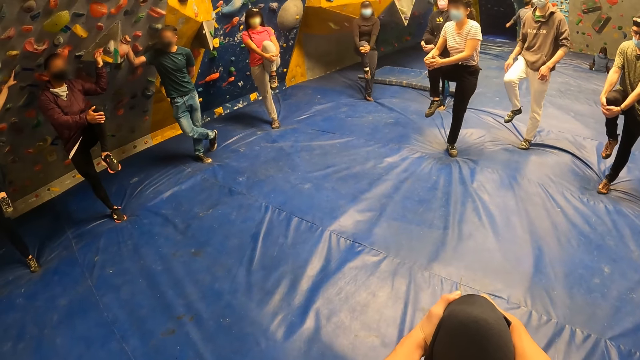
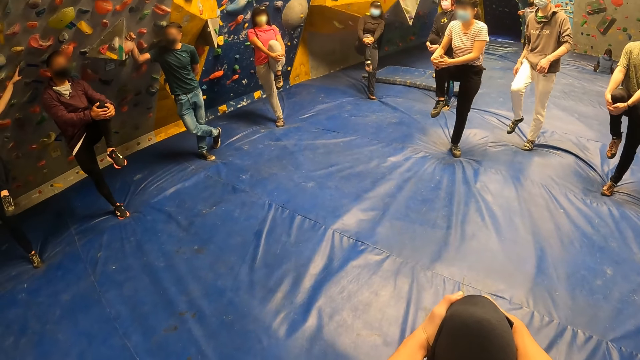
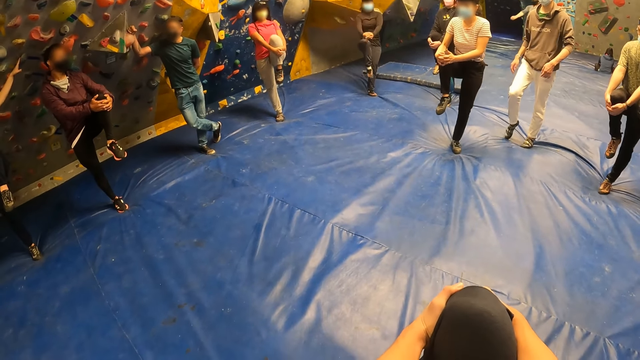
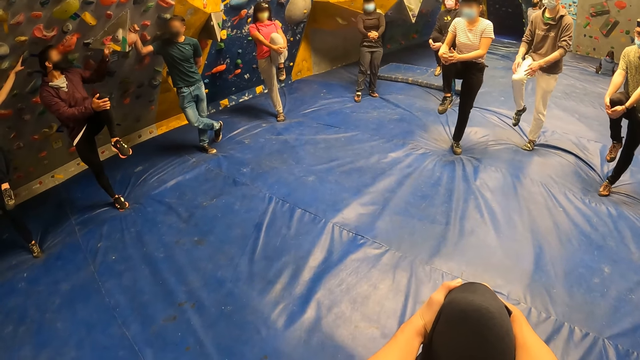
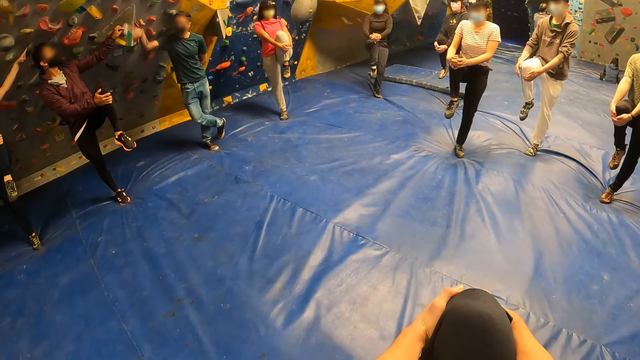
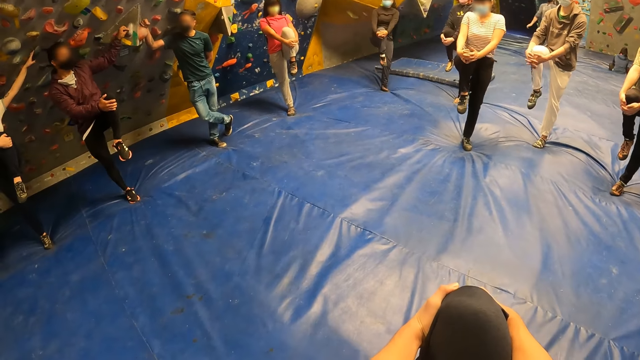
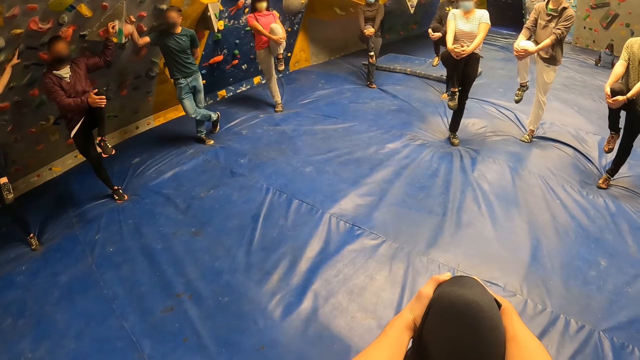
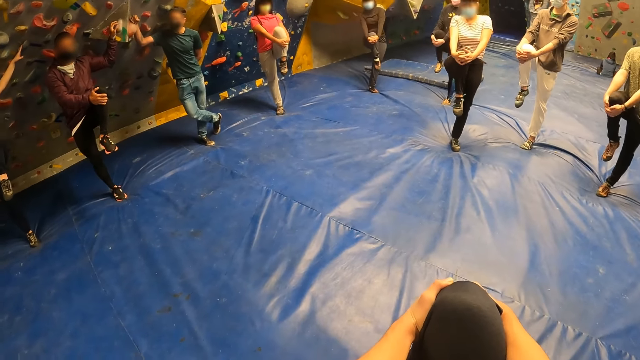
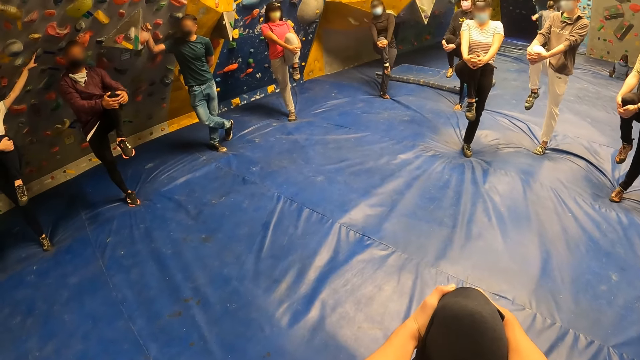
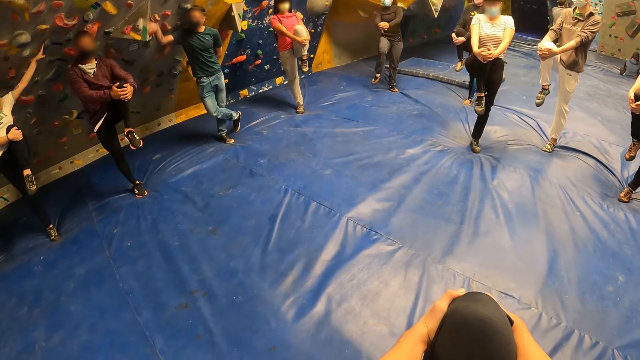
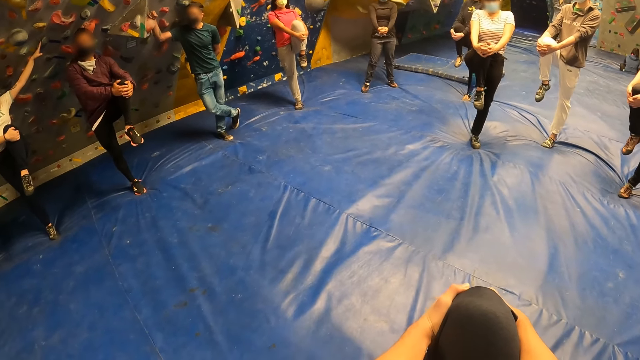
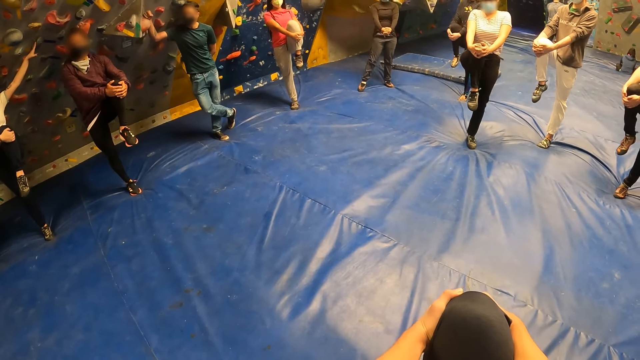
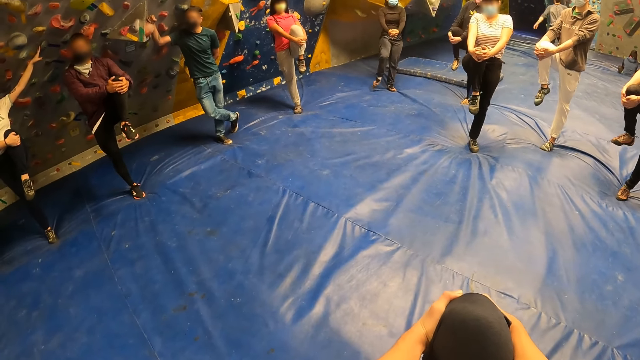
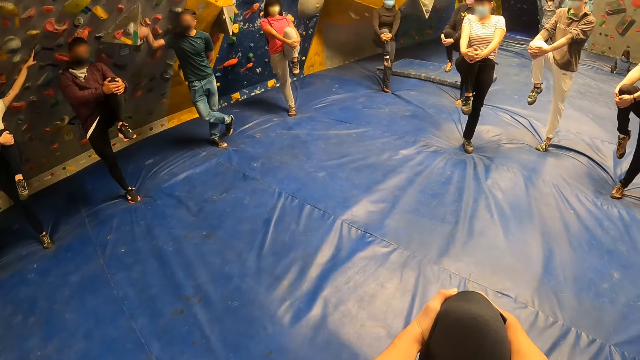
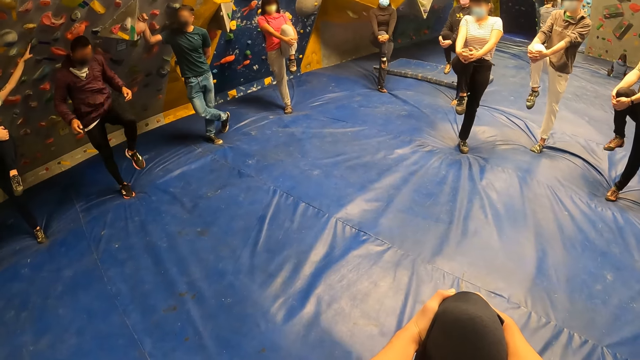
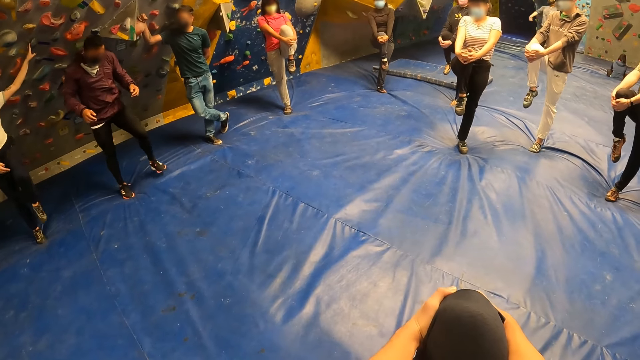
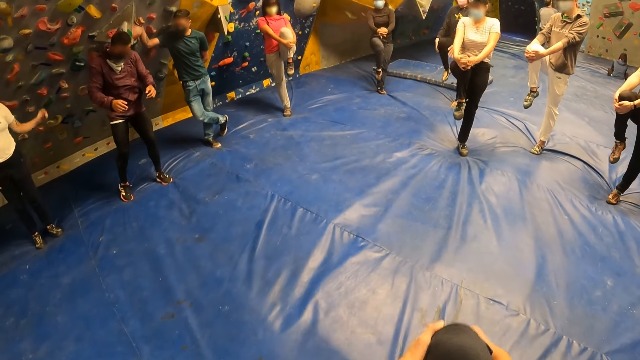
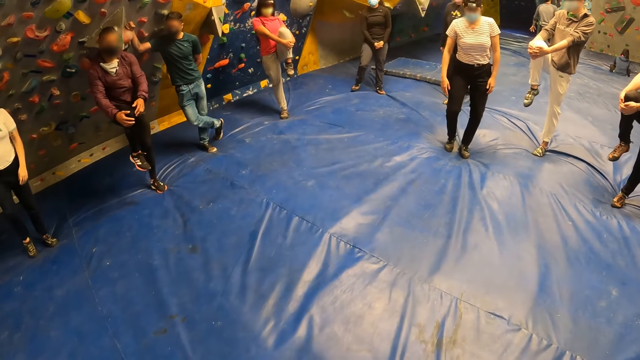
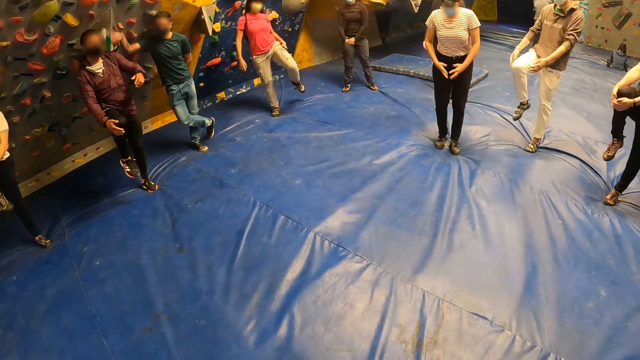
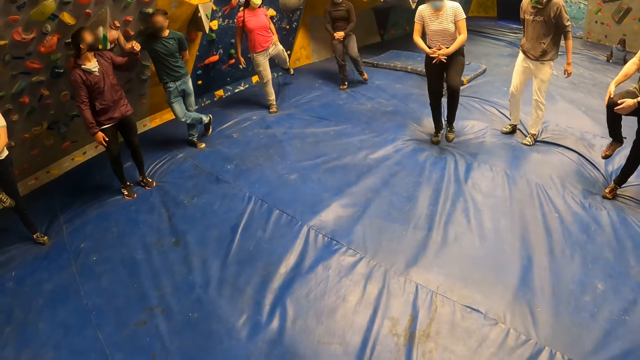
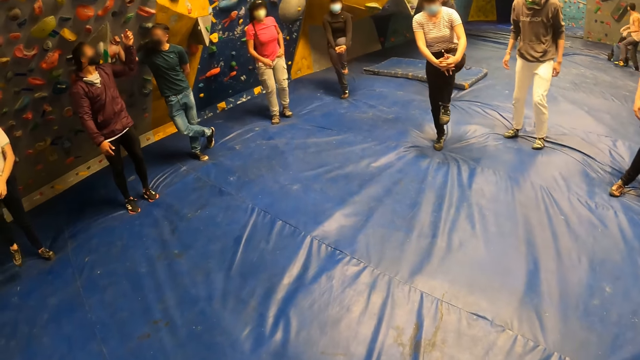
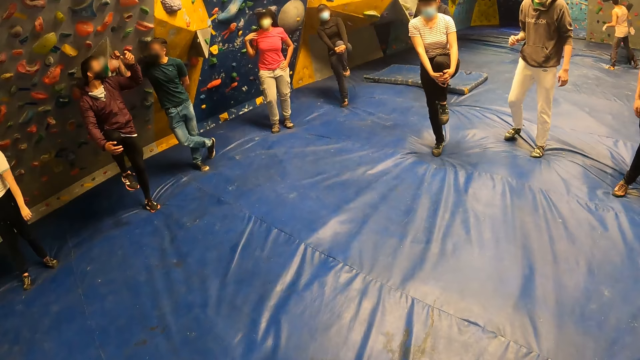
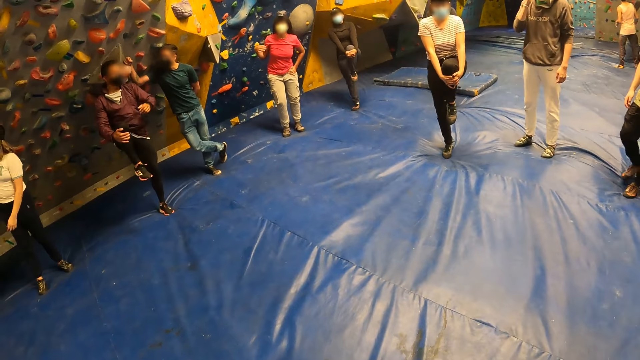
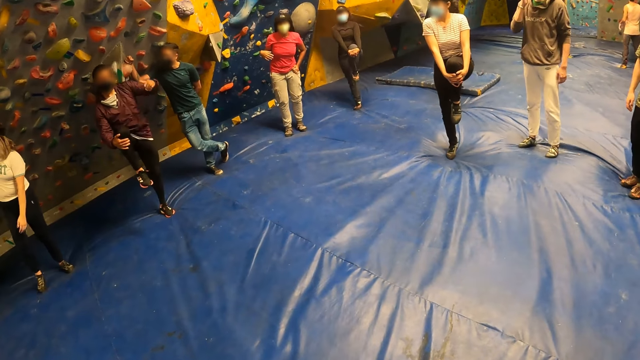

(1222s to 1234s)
A man holds part of the wall. The man leads the group for stretches.

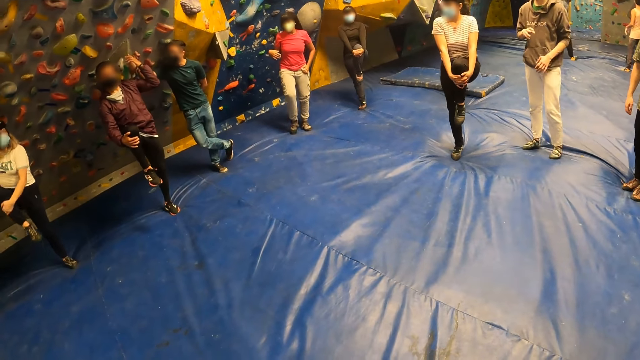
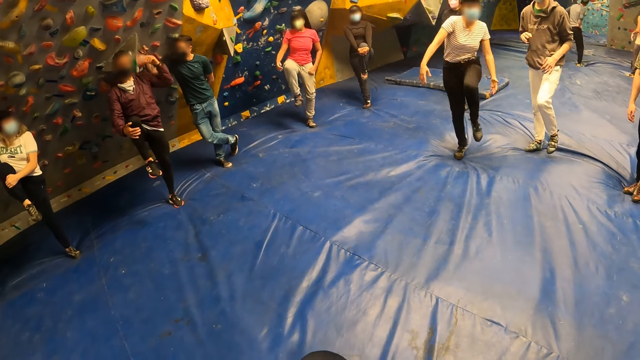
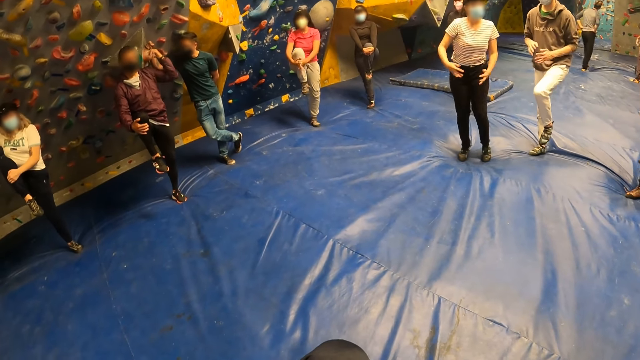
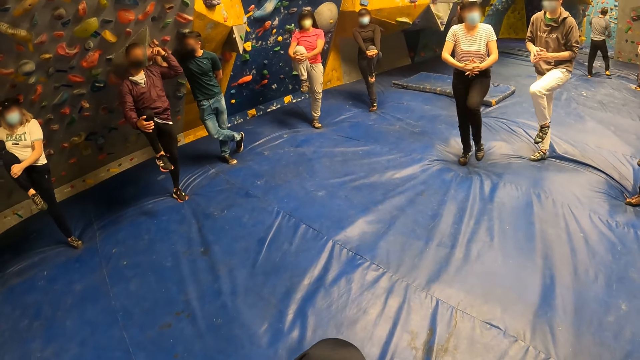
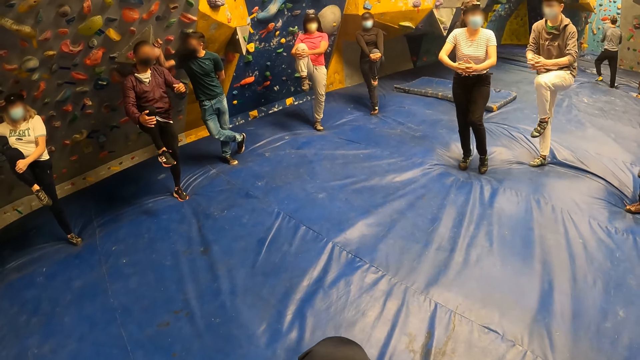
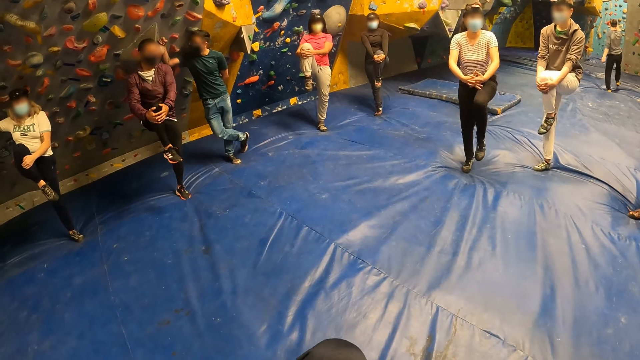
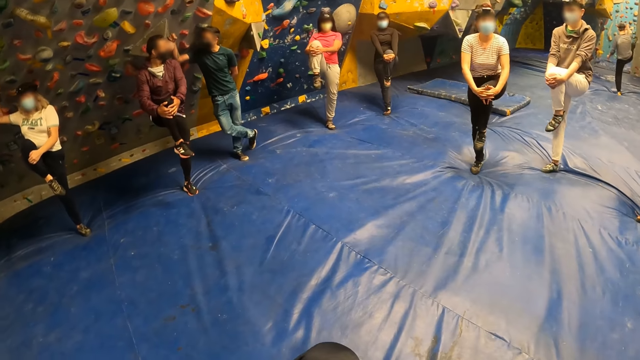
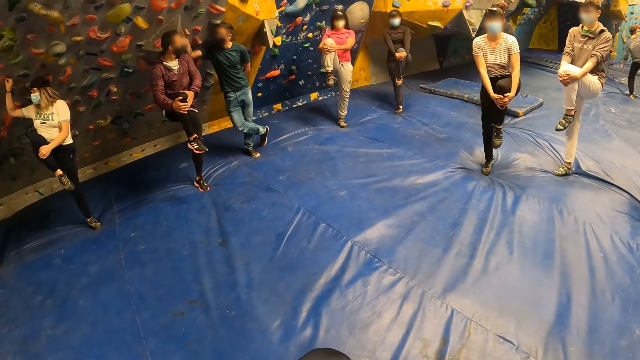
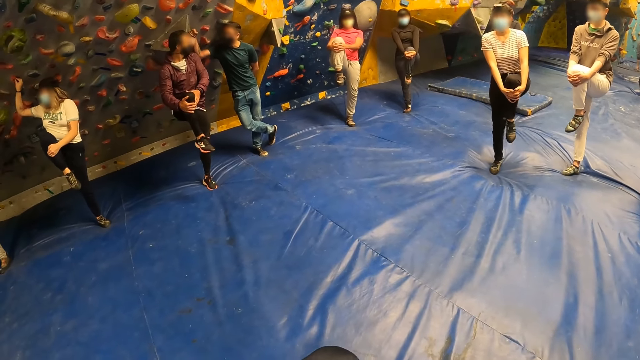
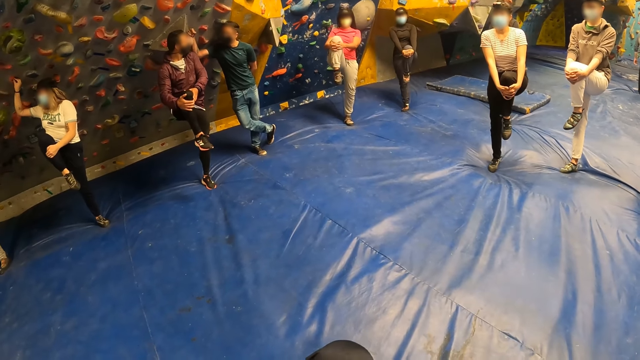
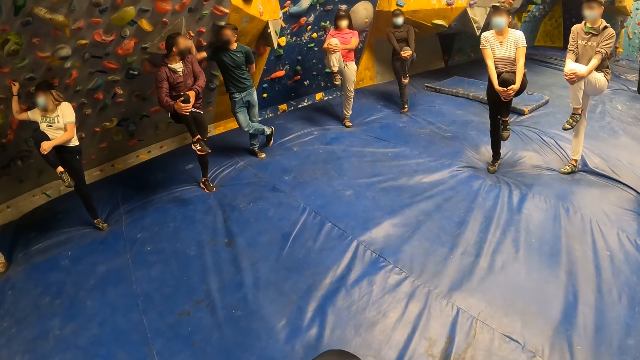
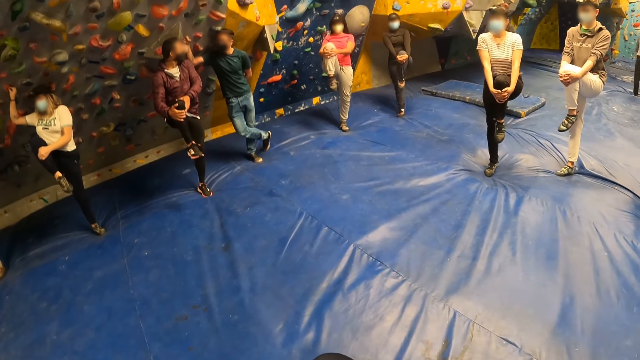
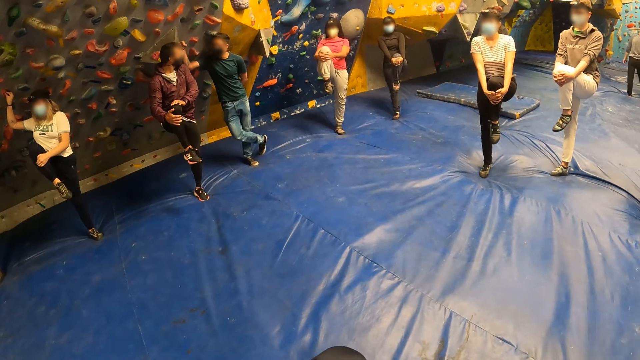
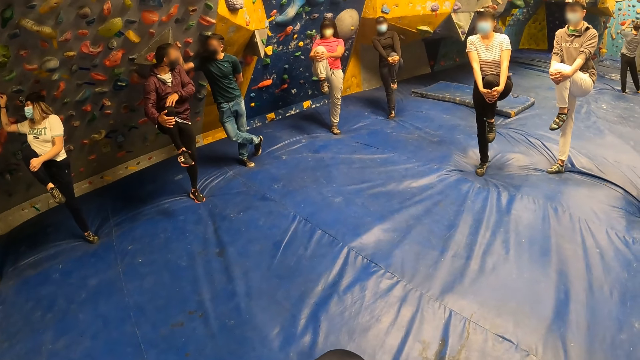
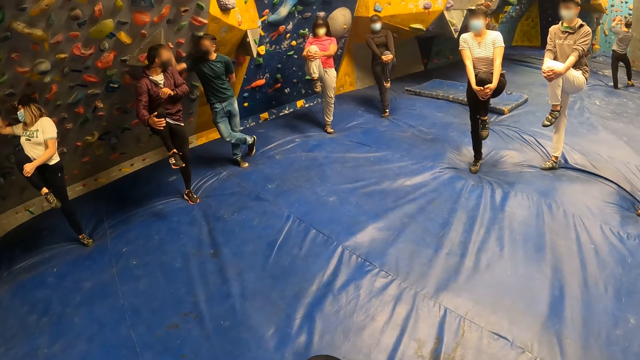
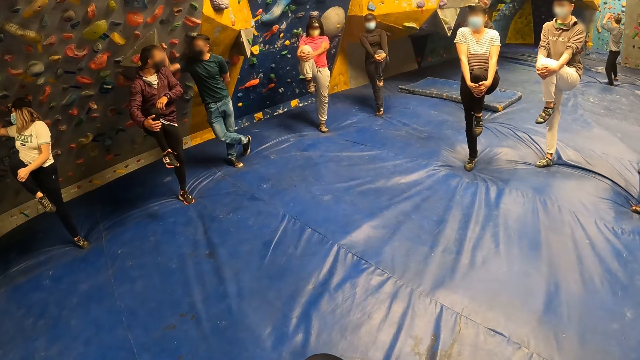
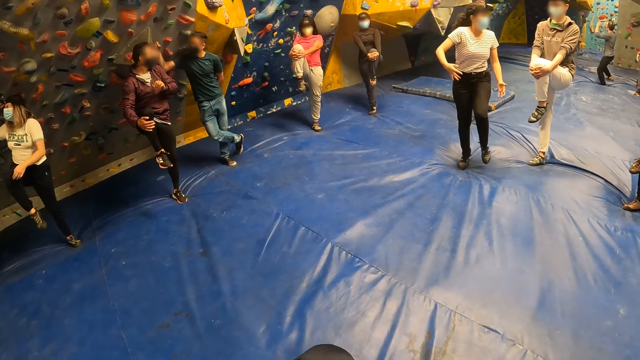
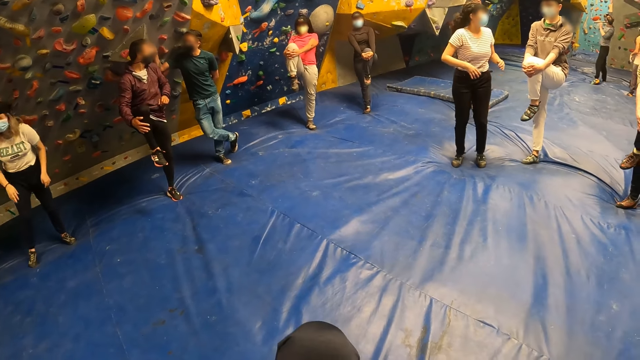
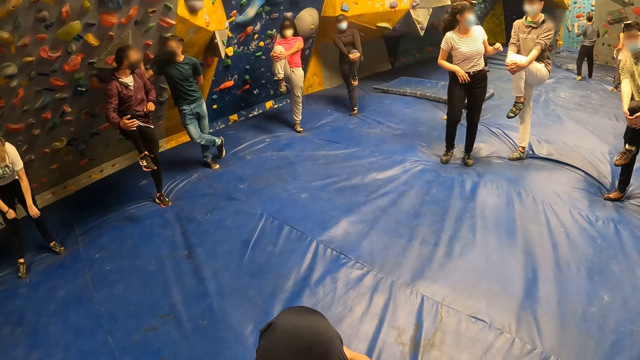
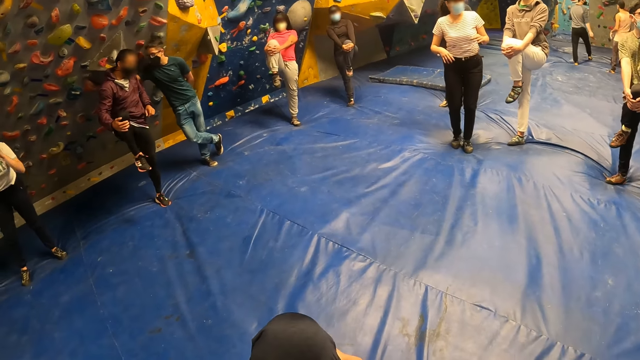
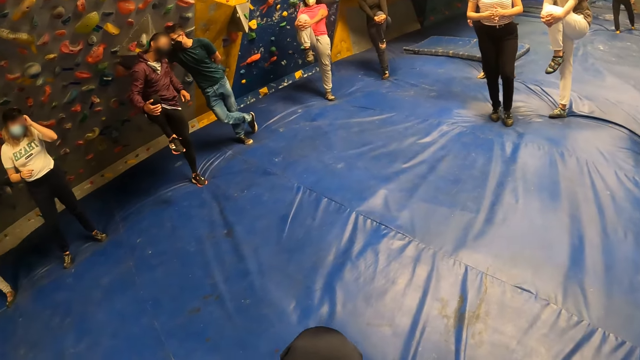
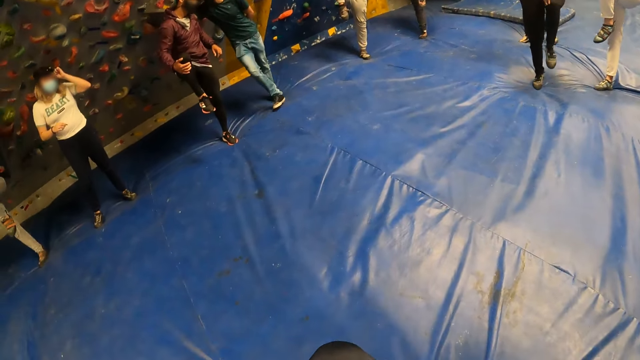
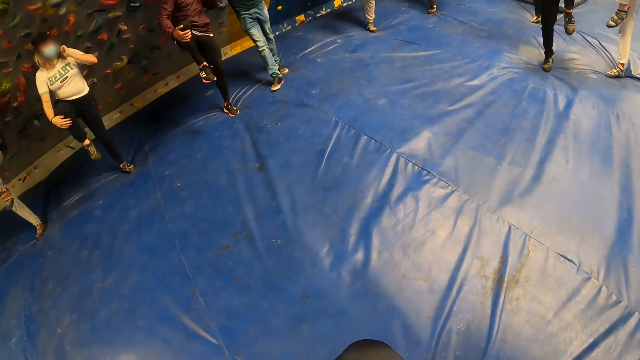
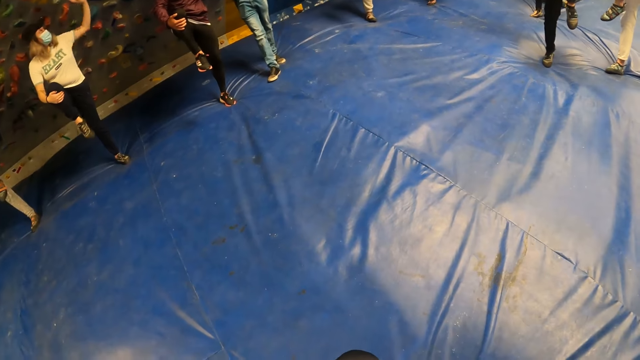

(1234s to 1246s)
A man converses with another man.
